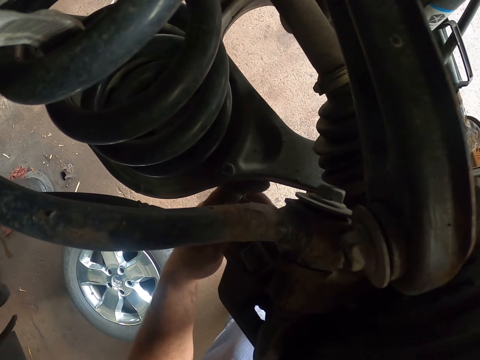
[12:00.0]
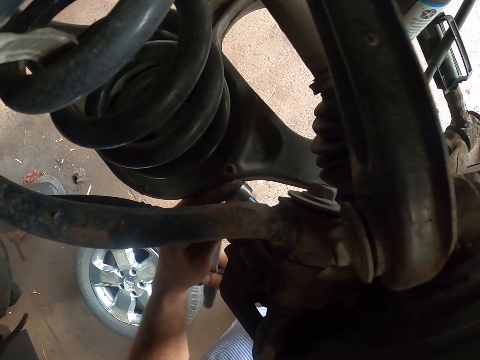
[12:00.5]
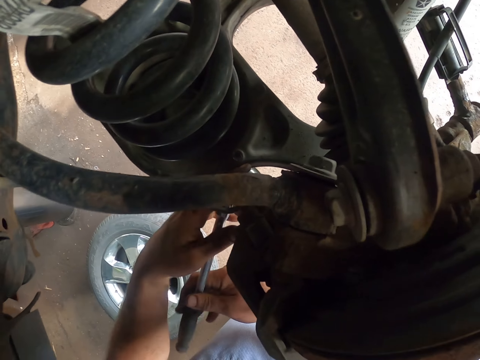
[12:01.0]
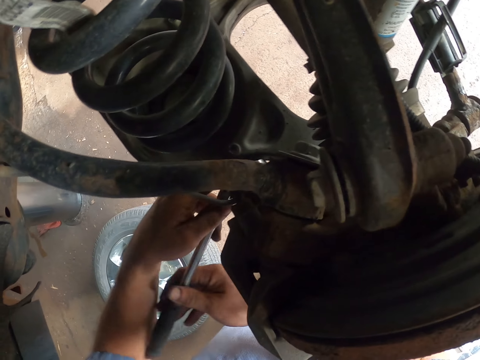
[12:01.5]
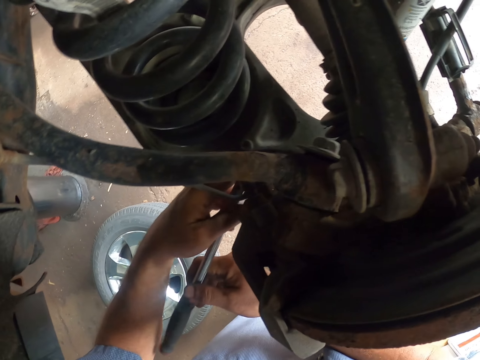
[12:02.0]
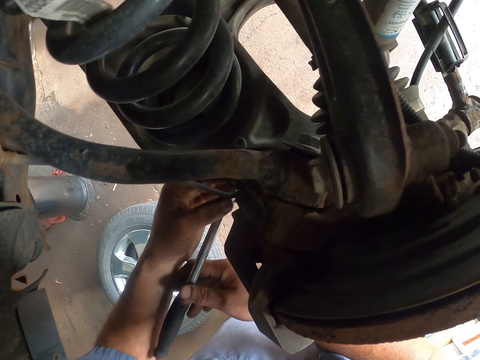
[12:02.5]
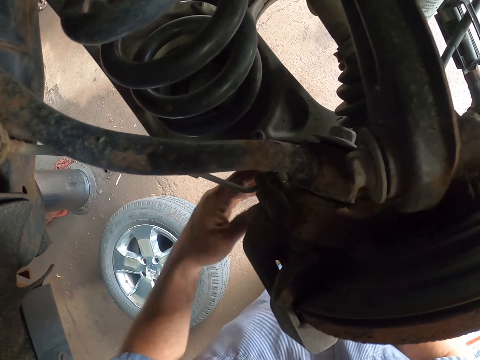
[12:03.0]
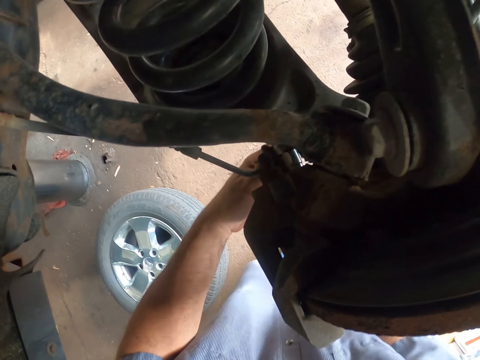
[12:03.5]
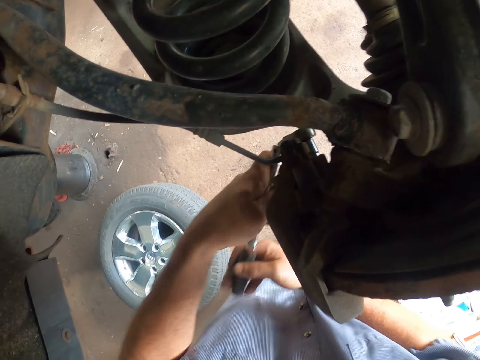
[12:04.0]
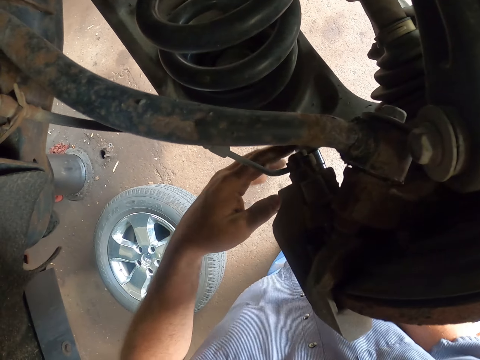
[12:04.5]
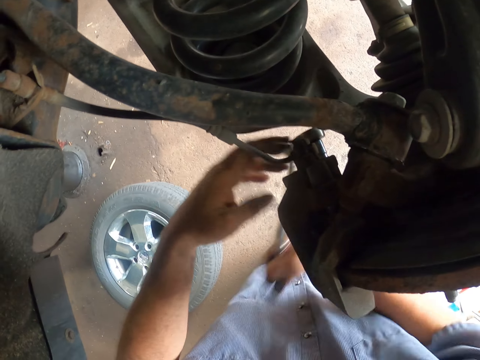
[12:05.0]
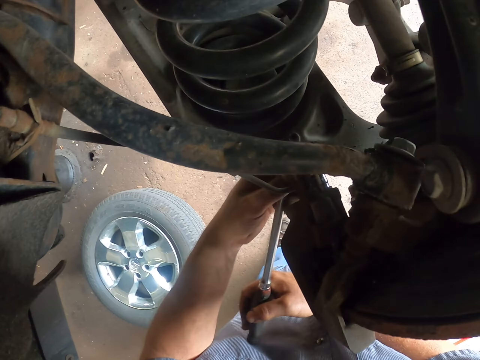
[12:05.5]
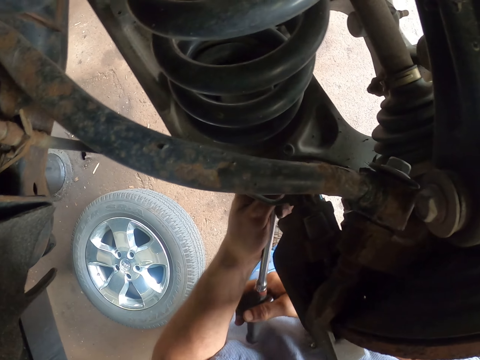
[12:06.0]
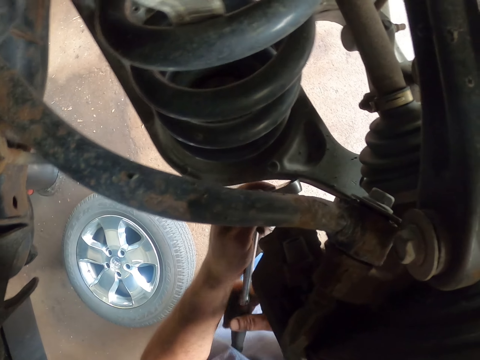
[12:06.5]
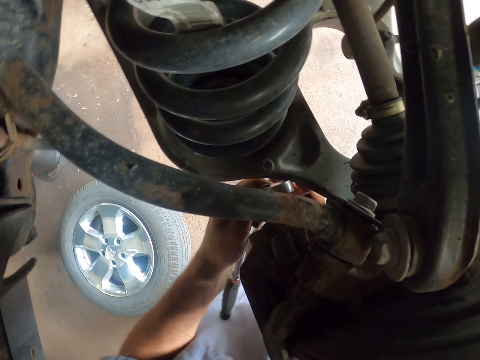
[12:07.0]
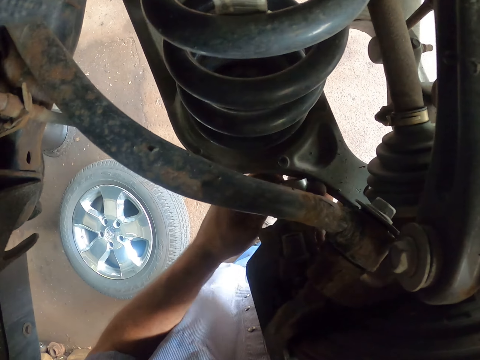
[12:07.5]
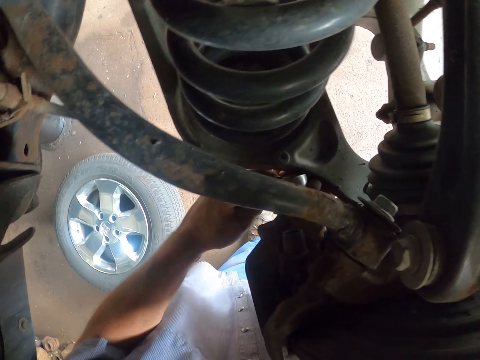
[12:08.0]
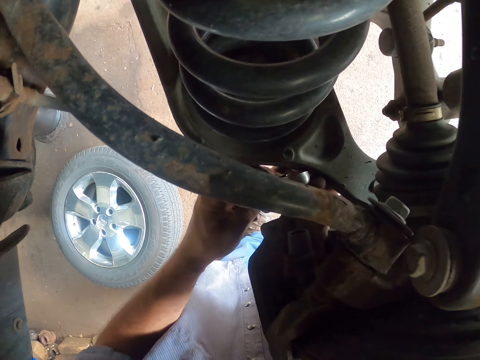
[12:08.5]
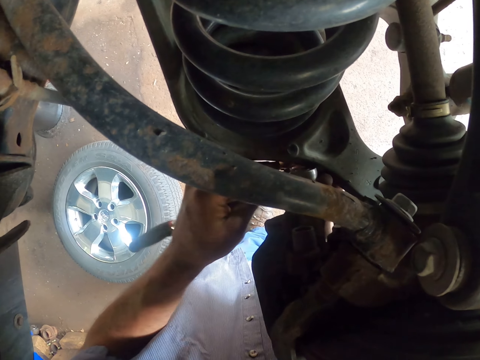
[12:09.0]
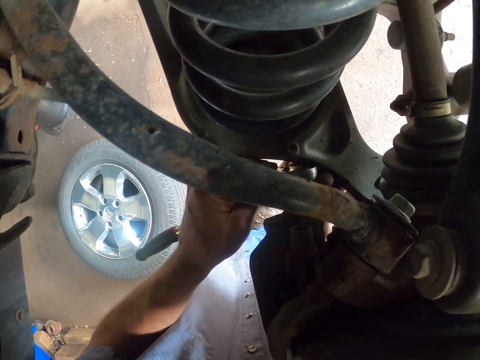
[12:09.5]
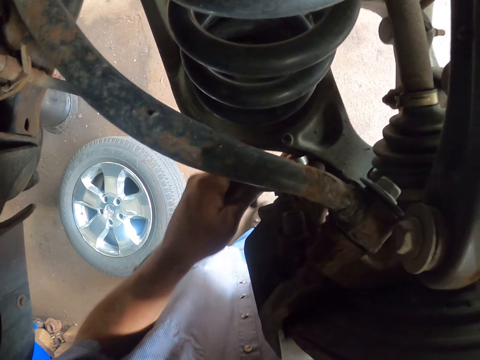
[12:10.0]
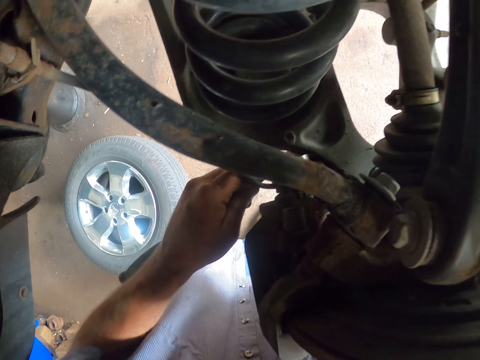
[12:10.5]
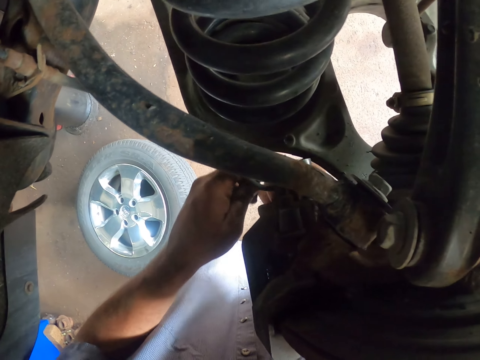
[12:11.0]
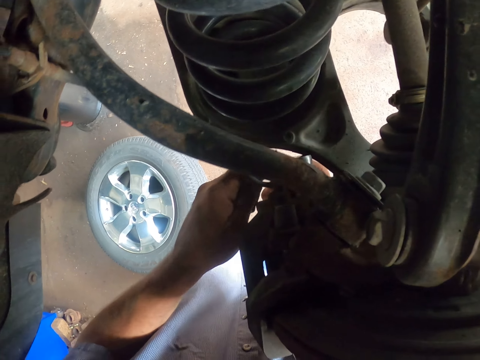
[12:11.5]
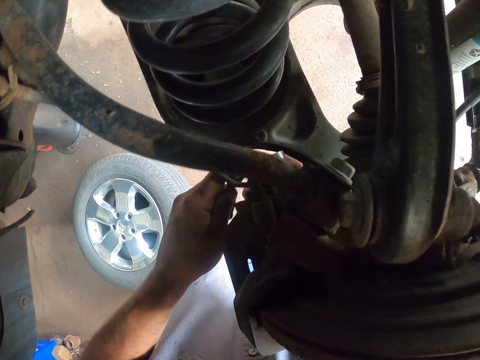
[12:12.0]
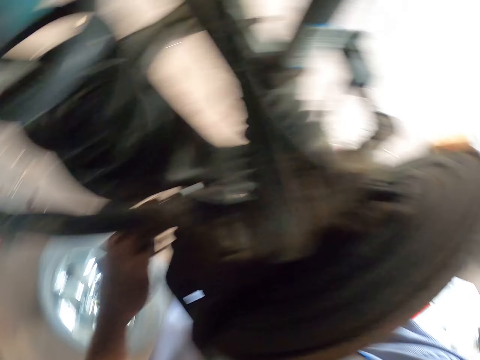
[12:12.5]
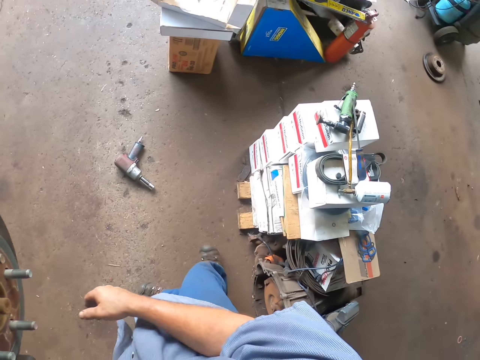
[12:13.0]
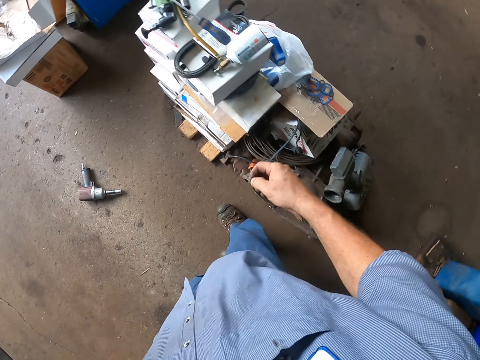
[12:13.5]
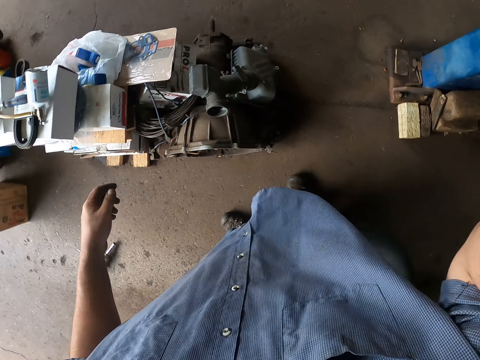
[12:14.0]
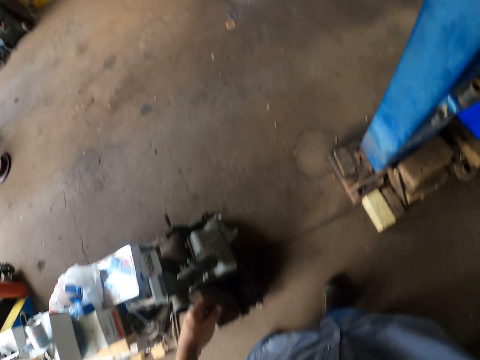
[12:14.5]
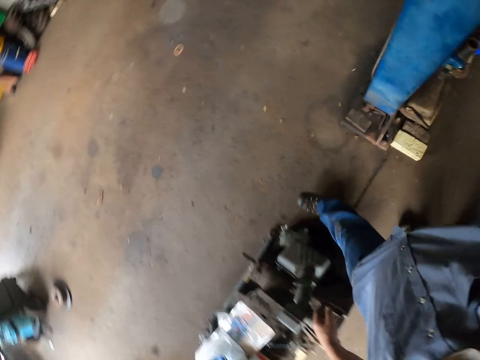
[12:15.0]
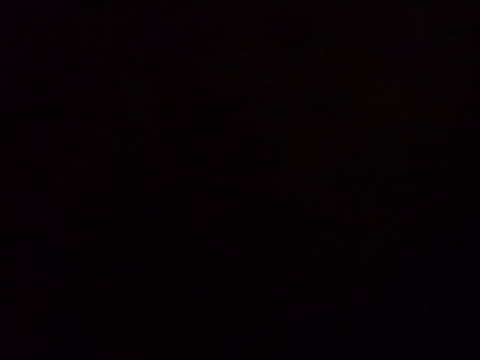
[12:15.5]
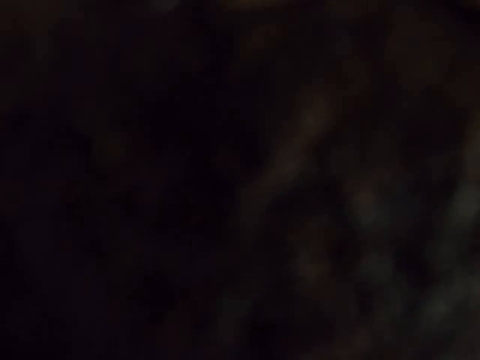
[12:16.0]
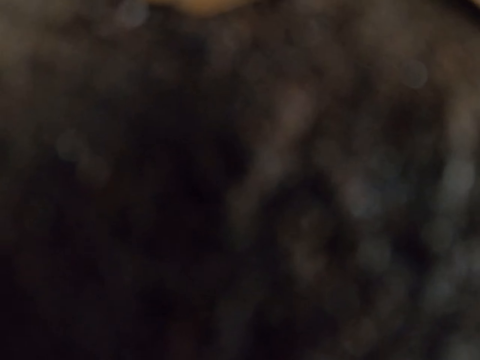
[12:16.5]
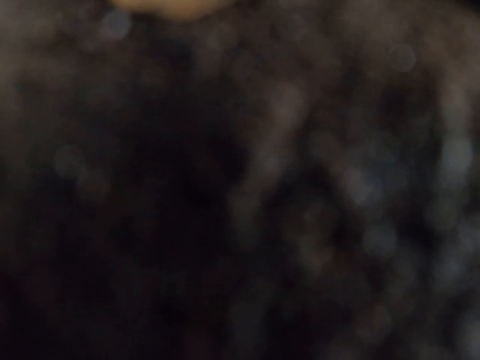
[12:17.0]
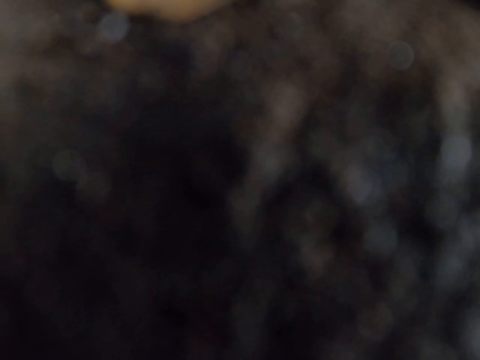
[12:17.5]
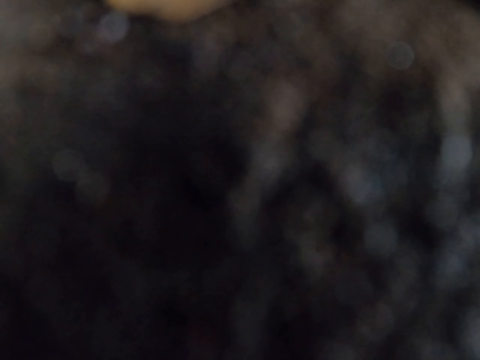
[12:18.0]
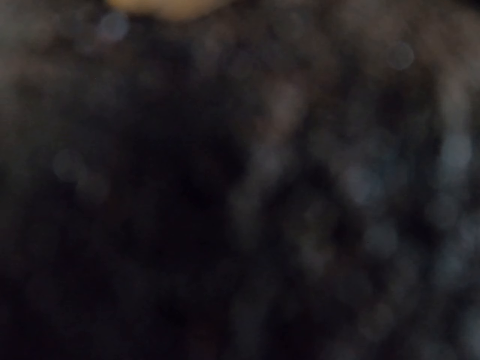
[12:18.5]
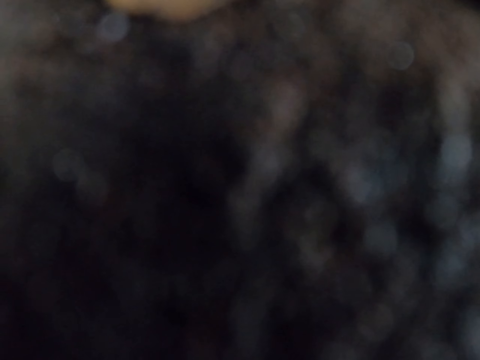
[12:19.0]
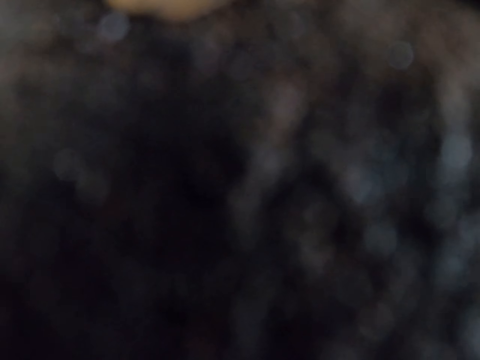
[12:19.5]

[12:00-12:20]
The camera wearer tightens the nut with a wrench. They walk around in the garage.

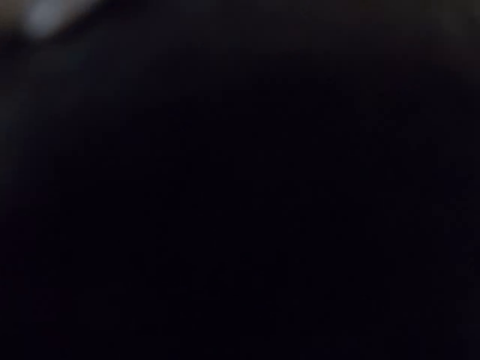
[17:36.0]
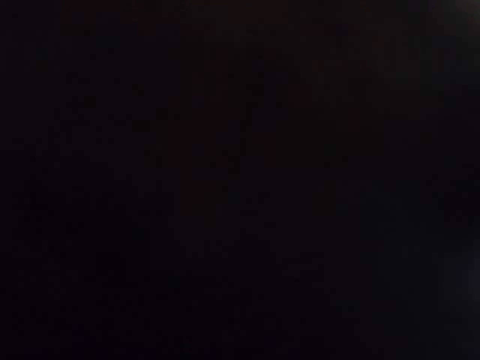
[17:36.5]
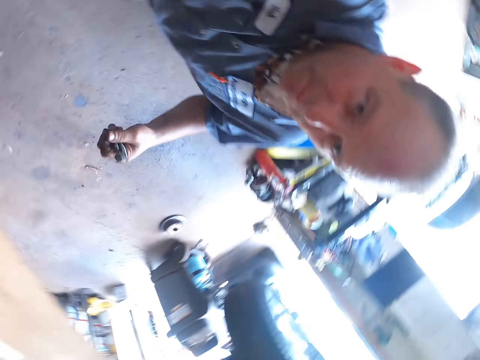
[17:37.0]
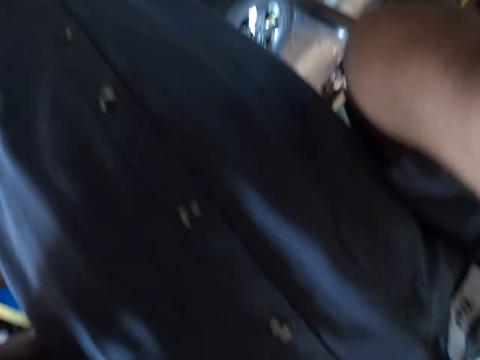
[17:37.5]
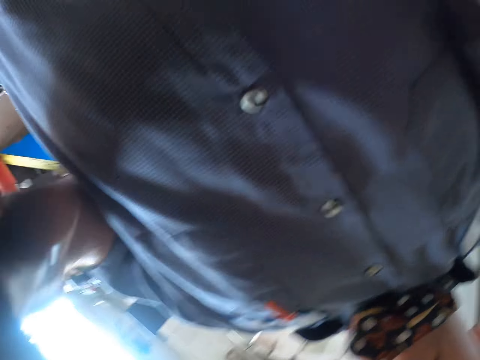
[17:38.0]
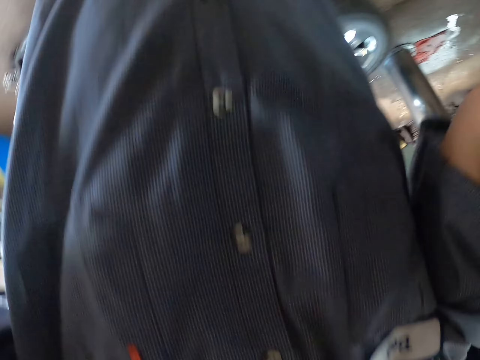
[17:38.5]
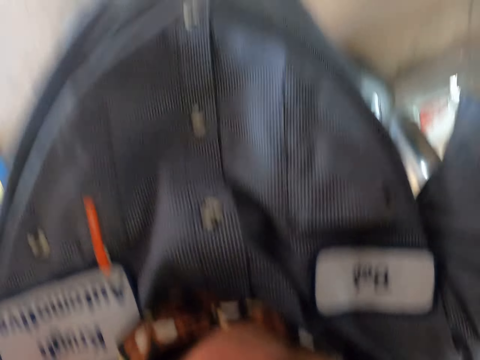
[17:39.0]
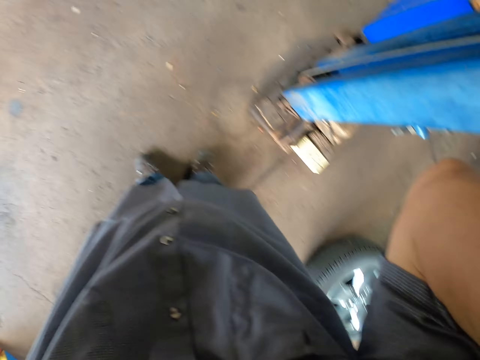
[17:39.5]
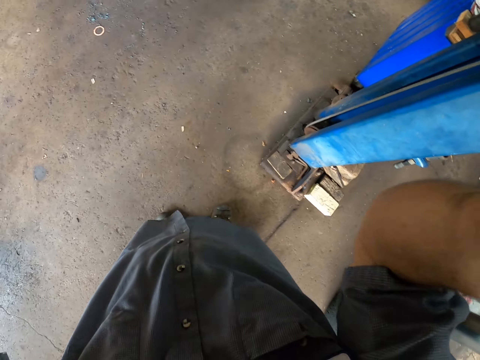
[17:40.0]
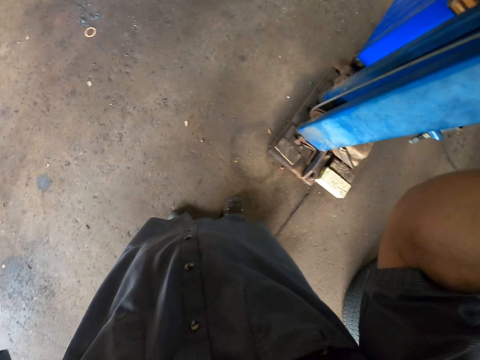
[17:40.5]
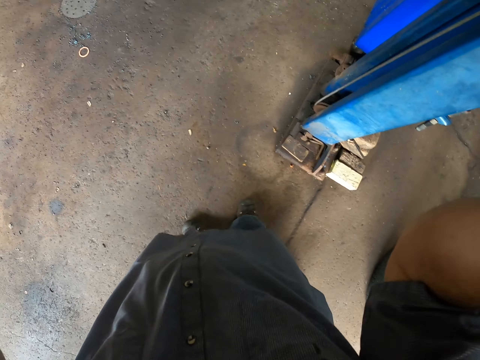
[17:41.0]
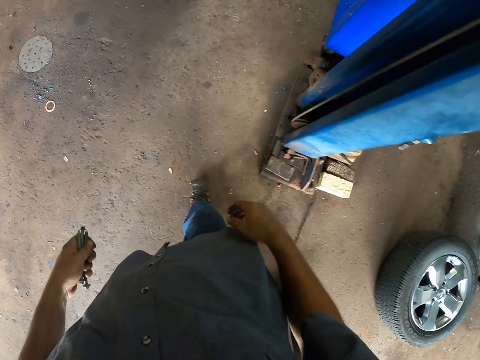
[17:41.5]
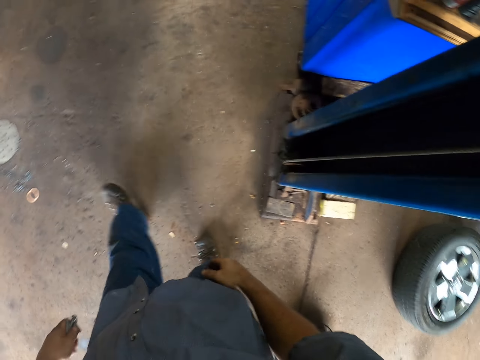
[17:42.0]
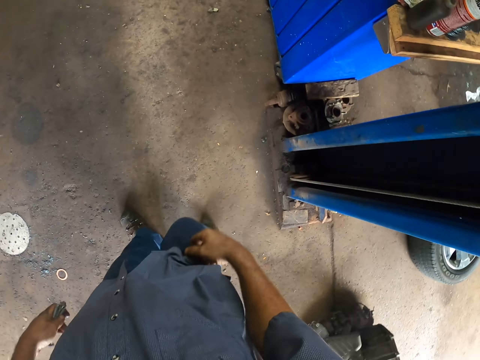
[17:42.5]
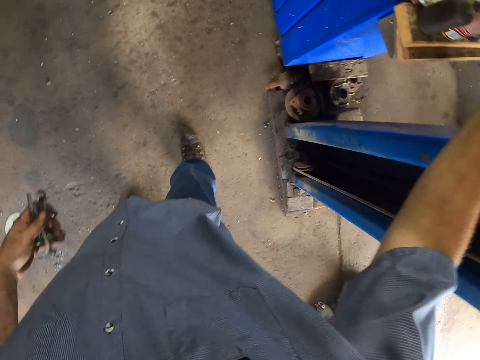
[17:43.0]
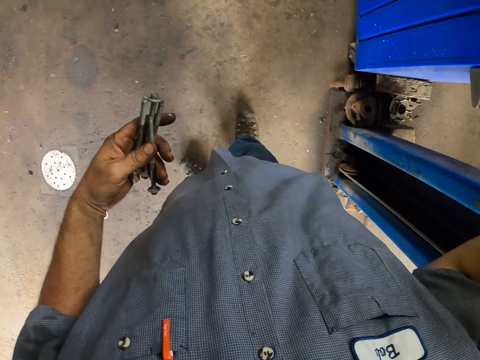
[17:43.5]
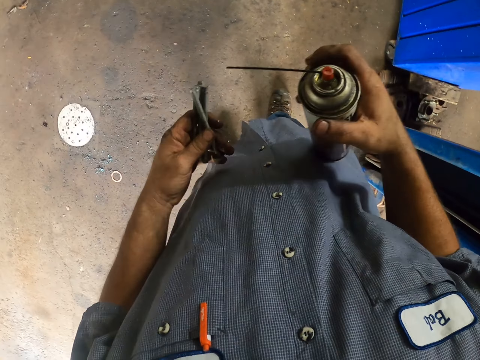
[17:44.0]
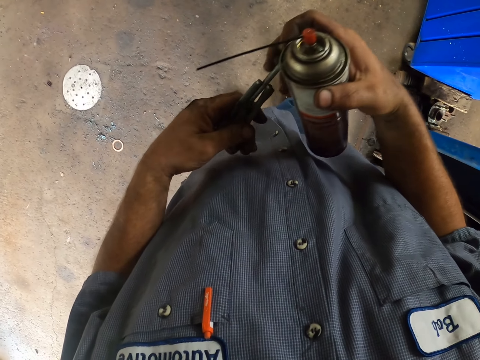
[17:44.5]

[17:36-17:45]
The camera wearer adjusts the camera. They hold the bolts, walk in the garage, and pick up the penetrant spray. They sort the bolts on the hand.
